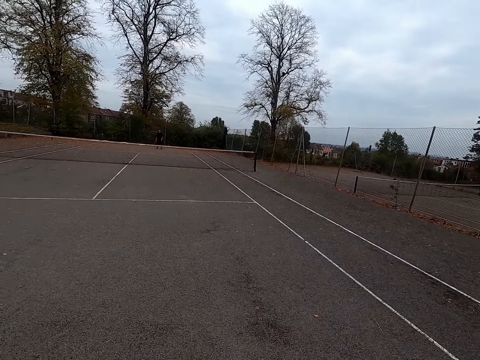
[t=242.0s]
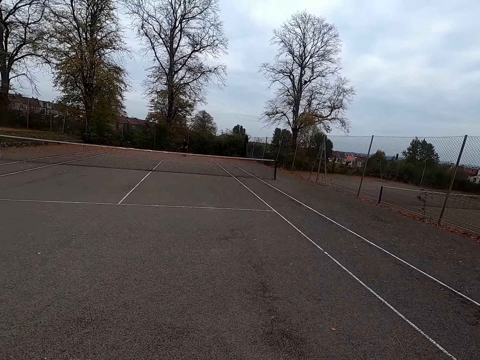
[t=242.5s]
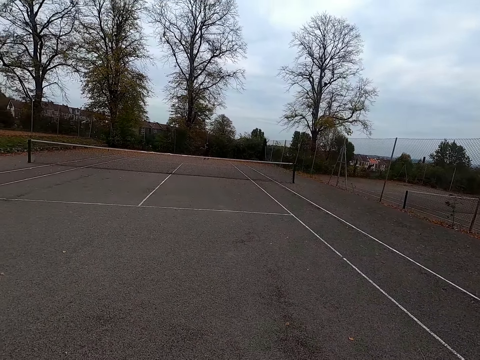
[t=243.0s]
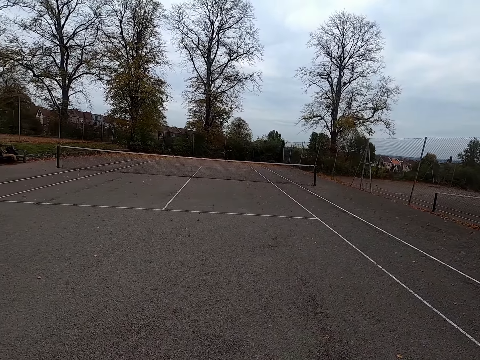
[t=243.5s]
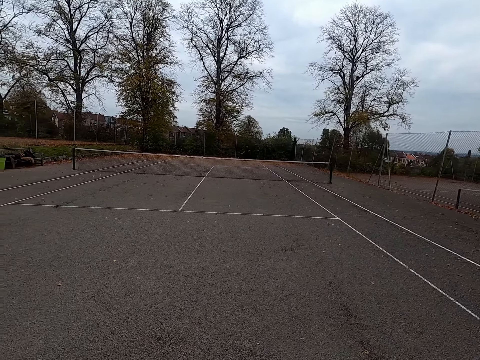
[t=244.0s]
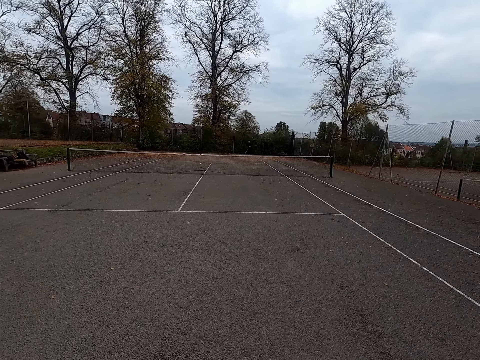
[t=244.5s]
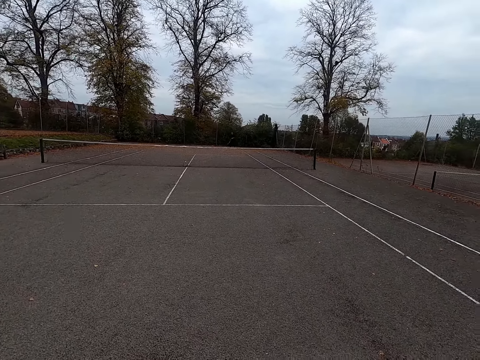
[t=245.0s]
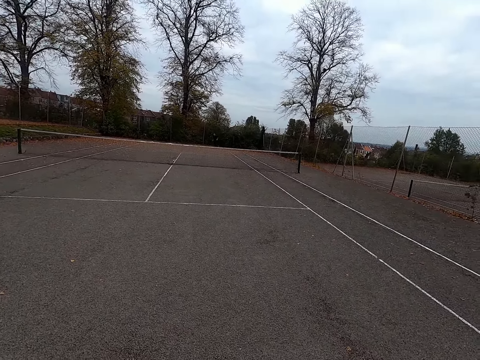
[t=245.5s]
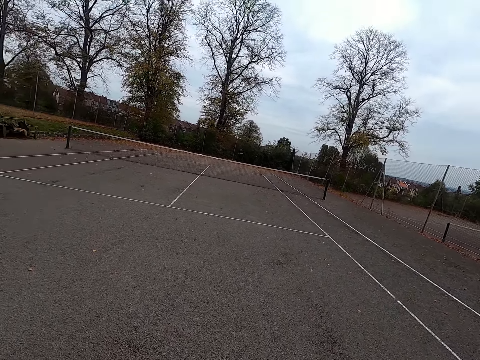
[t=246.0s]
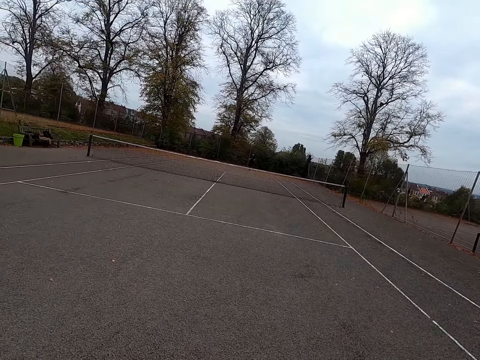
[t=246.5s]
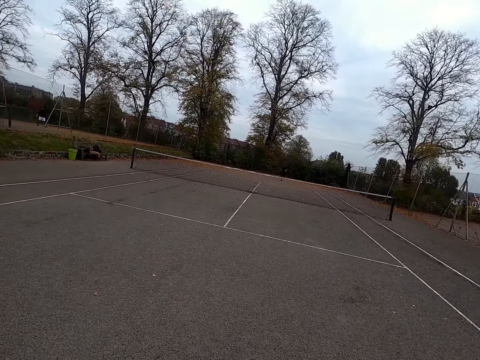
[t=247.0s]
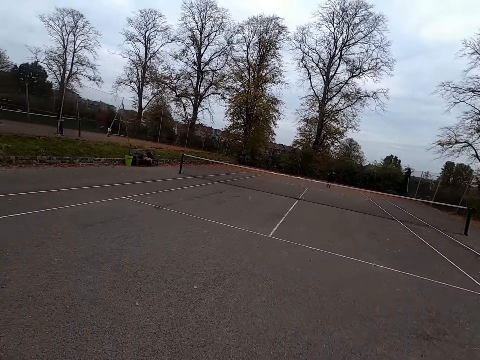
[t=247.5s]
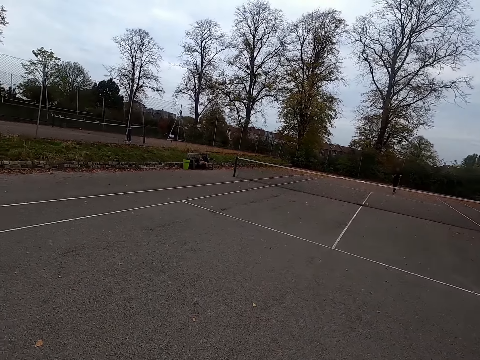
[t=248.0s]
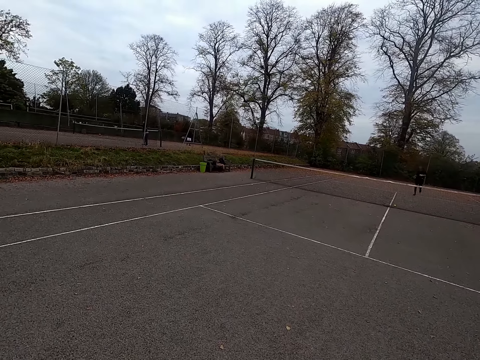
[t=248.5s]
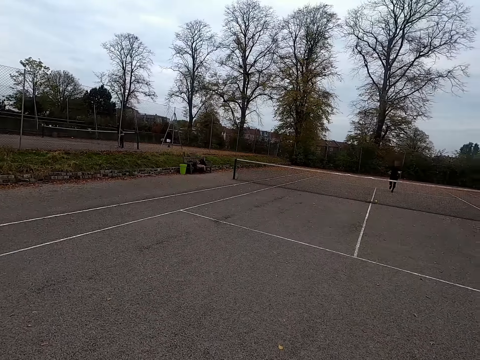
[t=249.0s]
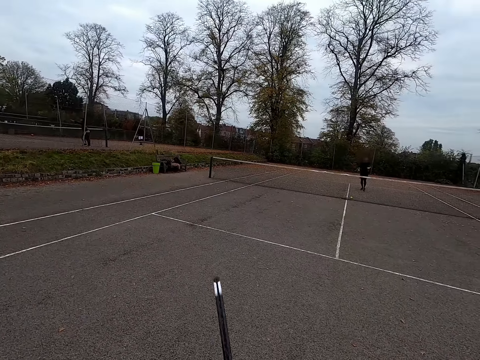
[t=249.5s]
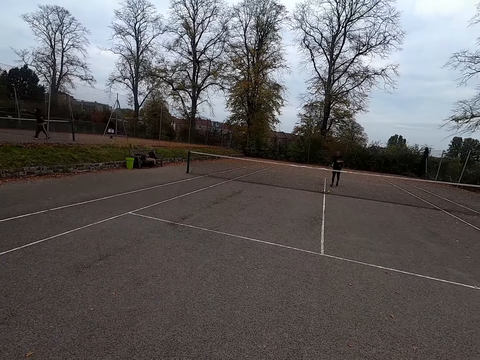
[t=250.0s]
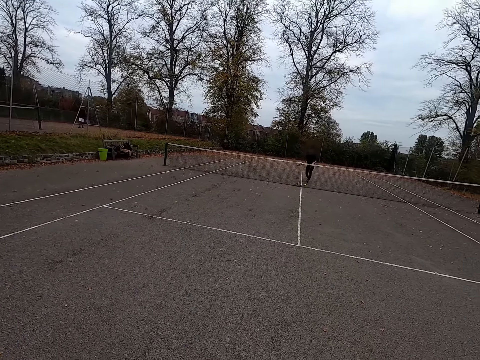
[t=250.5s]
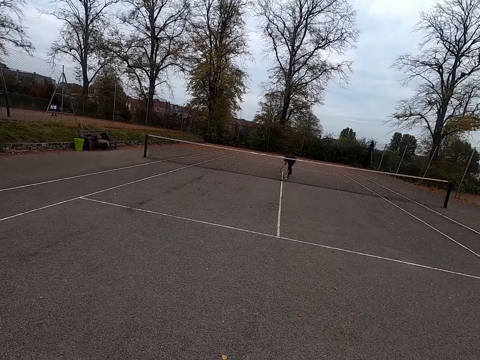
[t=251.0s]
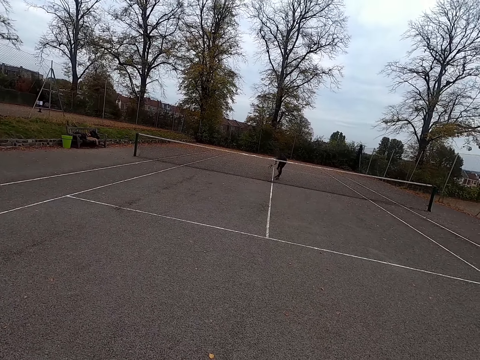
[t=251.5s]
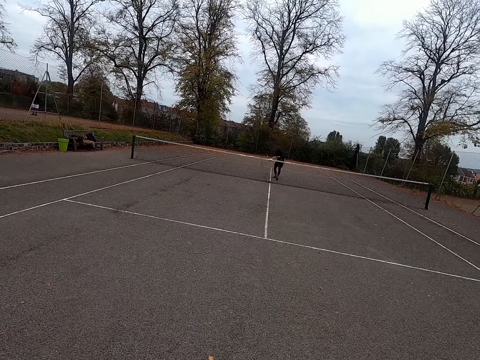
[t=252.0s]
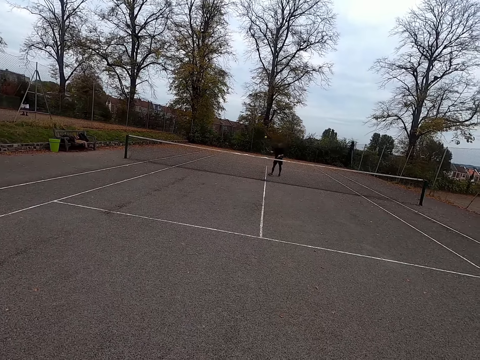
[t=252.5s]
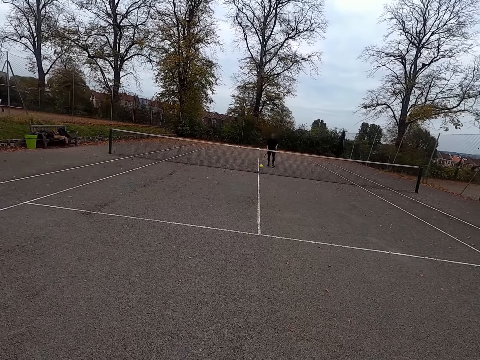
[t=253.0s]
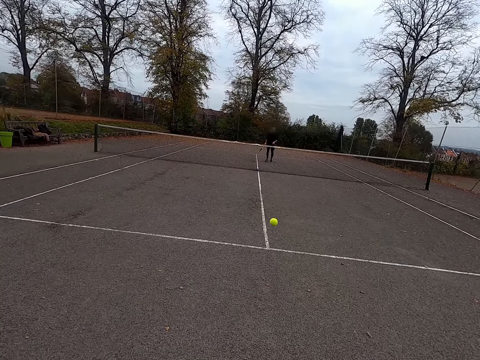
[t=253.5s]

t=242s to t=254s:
The camera wearer throws the ball with a tennis bat and plays against a man. They walk around. The man runs around. A woman picks up a tennis ball.

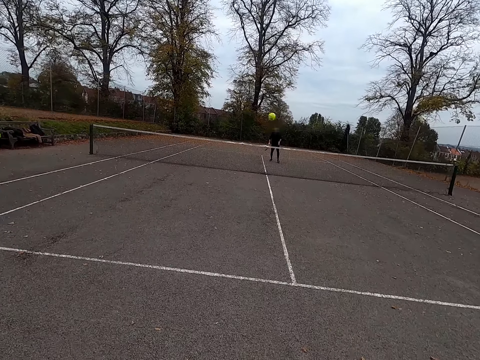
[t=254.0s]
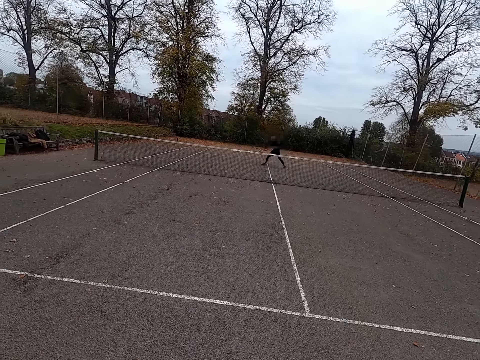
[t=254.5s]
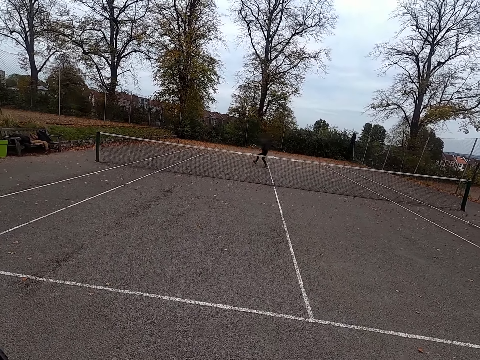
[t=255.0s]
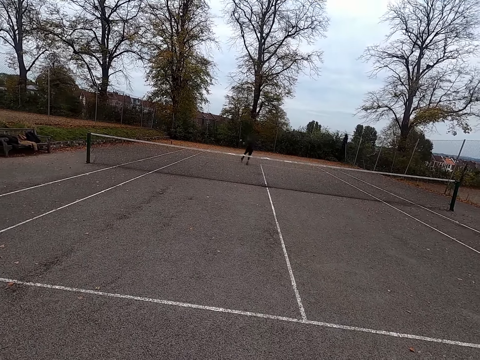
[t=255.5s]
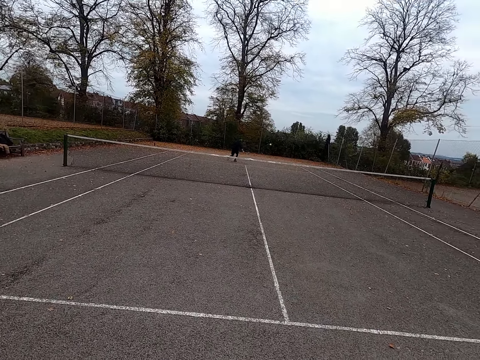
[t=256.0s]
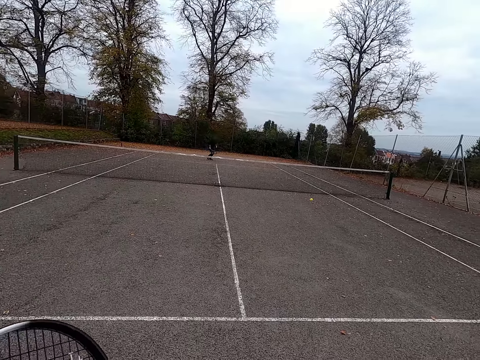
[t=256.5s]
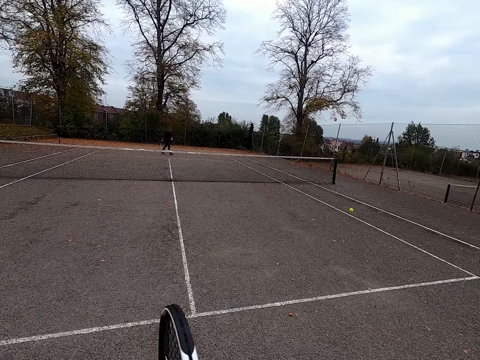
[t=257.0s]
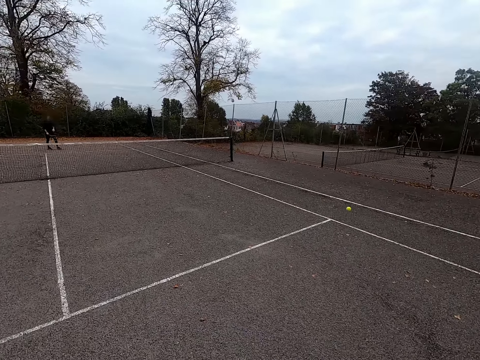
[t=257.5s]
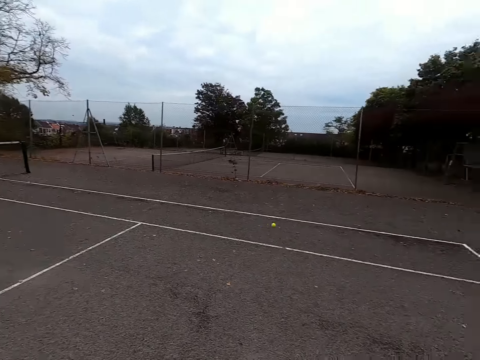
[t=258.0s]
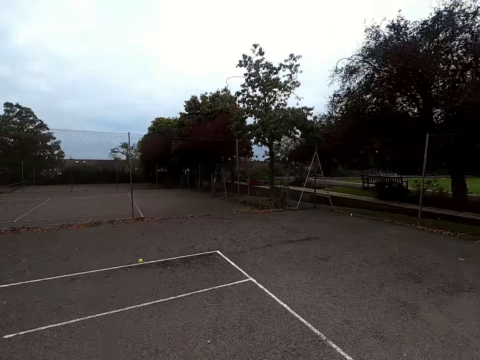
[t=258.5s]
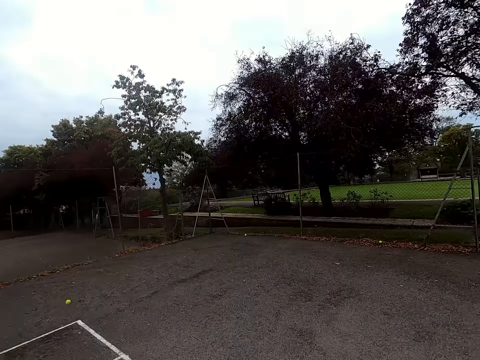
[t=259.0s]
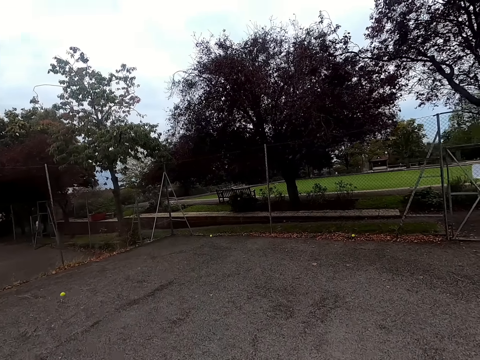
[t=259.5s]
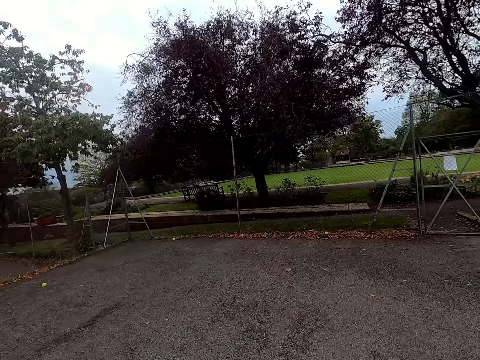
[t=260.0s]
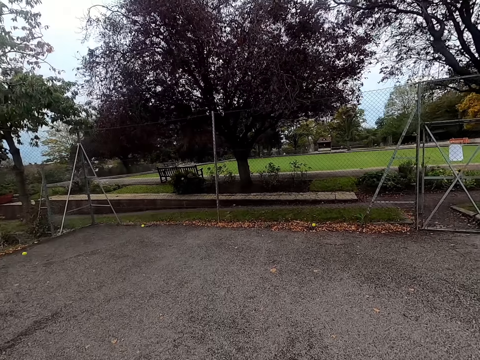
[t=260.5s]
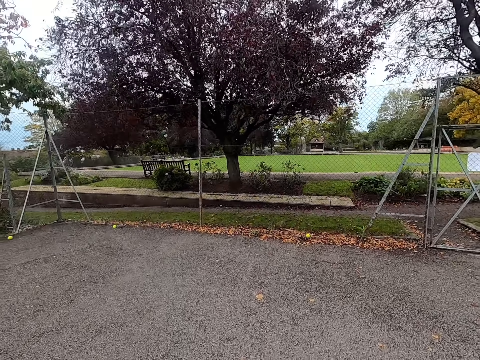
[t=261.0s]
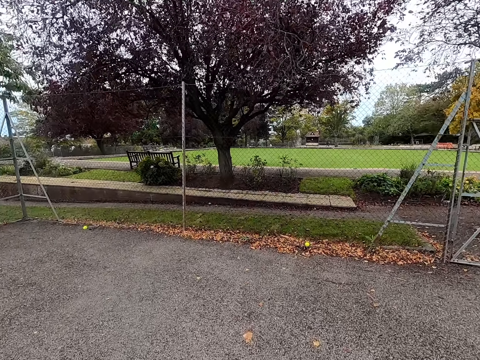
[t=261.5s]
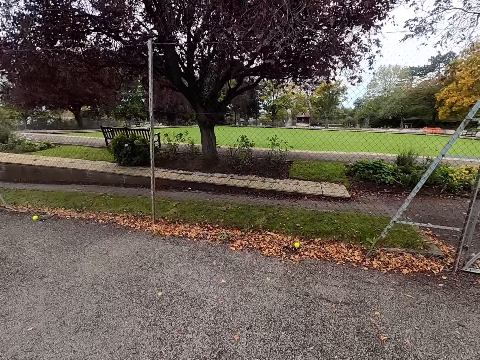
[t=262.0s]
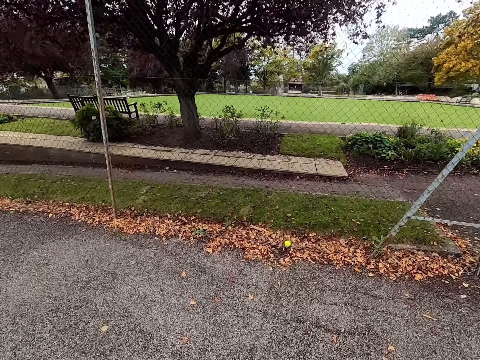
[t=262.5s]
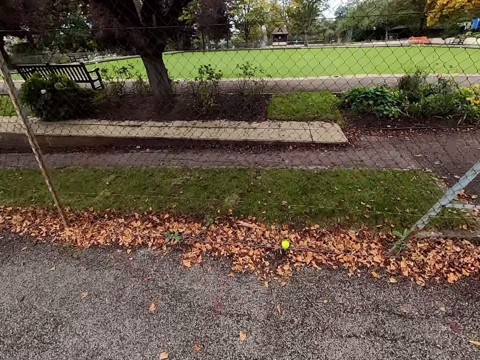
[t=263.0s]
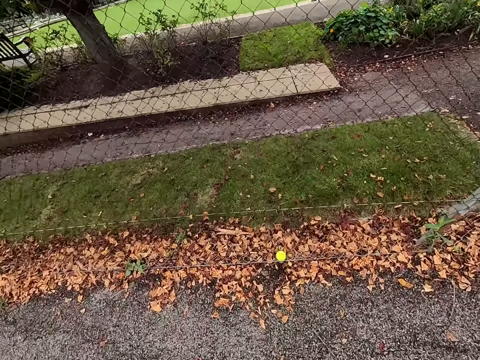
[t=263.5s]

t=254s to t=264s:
The camera wearer plays against a man. The man throws the ball with a tennis bat and plays against the camera wearer. The camera wearer walks around.

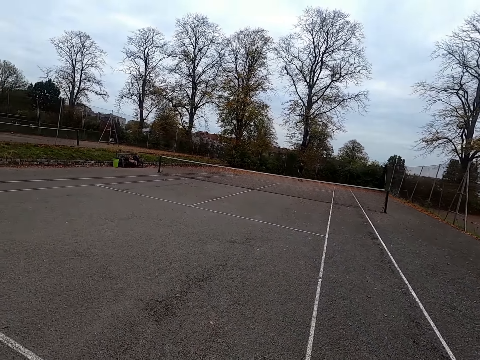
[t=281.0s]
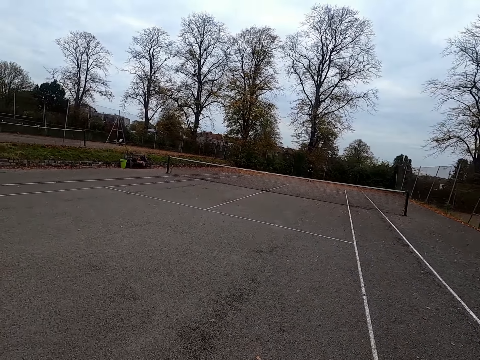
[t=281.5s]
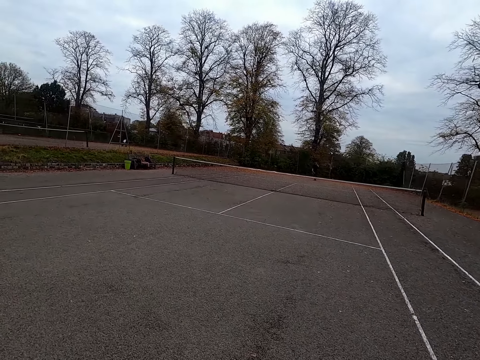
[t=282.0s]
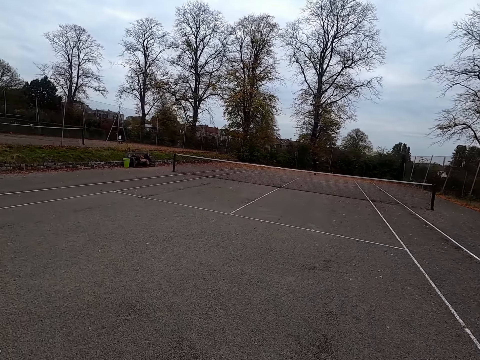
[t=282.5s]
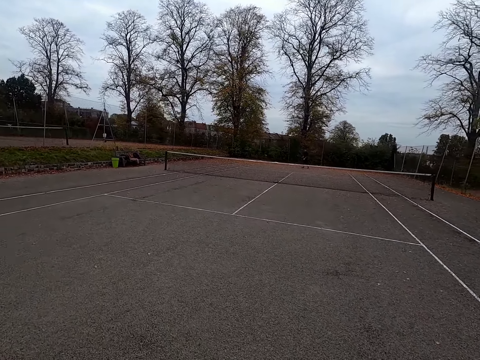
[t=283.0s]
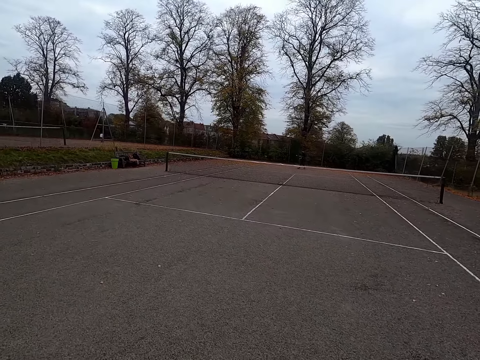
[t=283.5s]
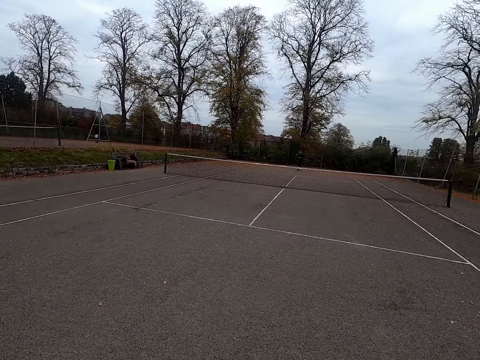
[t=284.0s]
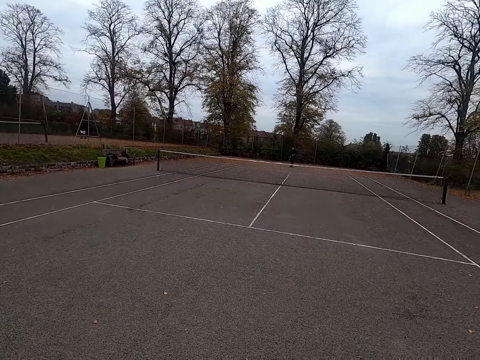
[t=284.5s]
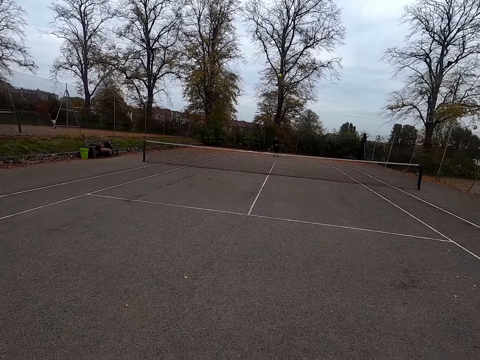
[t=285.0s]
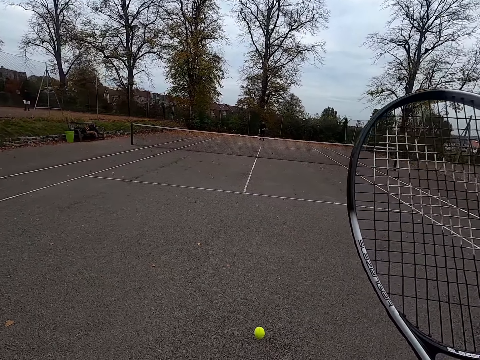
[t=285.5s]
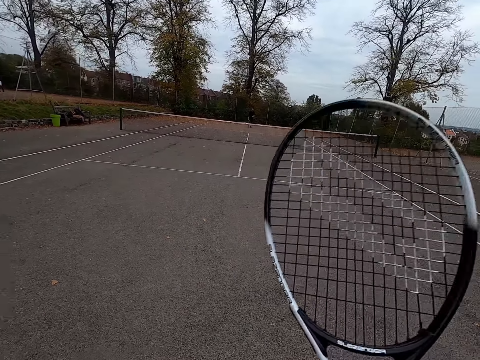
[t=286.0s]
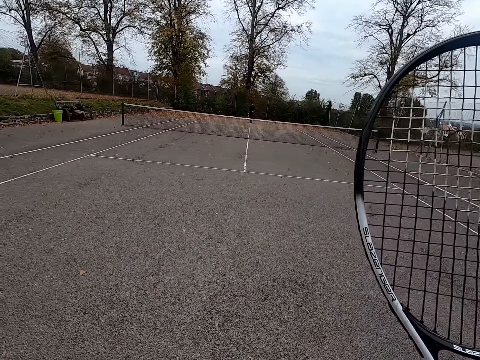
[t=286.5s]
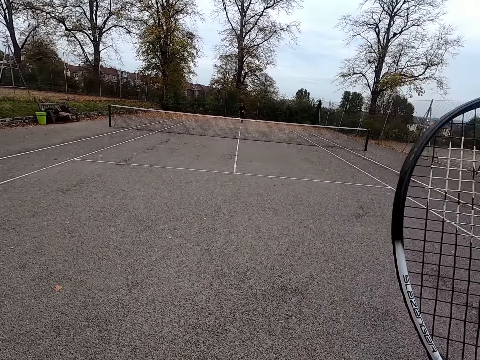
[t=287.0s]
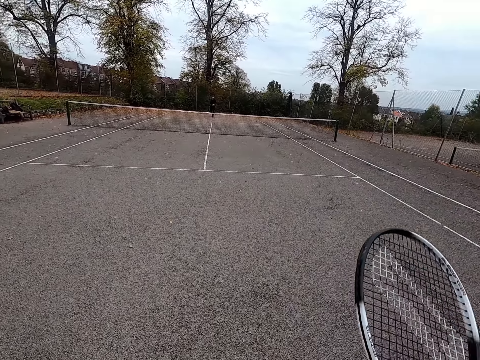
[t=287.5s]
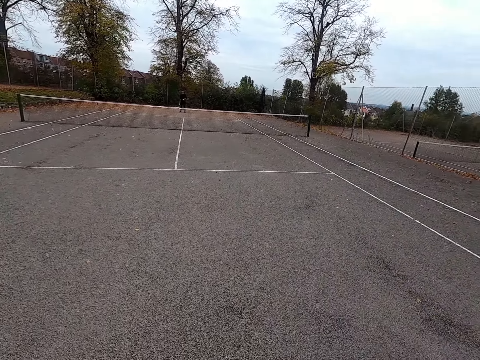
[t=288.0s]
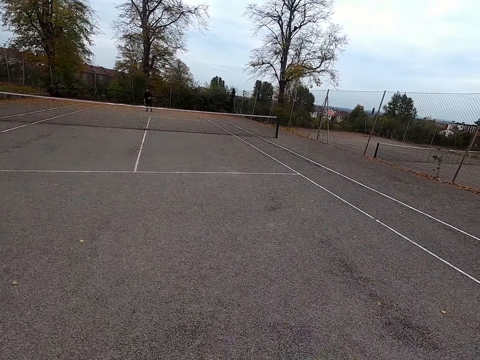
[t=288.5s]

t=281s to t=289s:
The camera wearer walks around. A man throws the ball with the tennis bat. The camera wearer raises the long tennis racket up.
